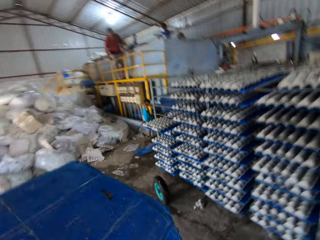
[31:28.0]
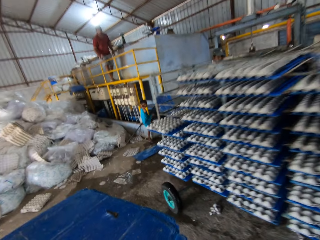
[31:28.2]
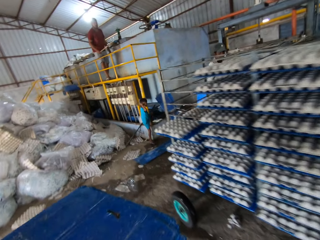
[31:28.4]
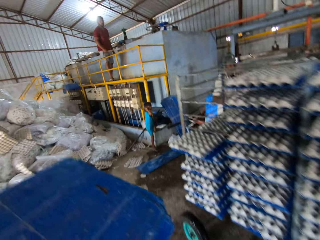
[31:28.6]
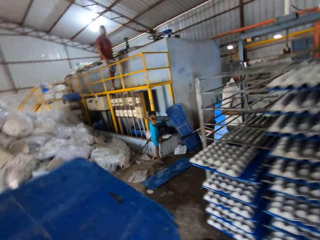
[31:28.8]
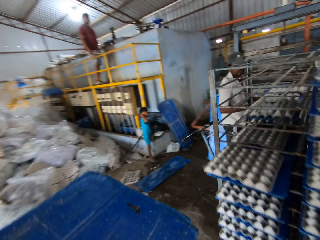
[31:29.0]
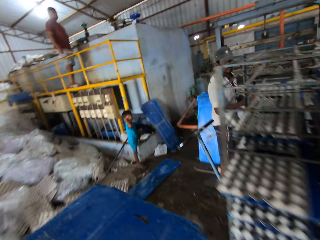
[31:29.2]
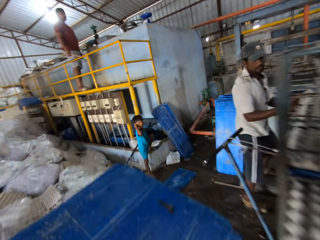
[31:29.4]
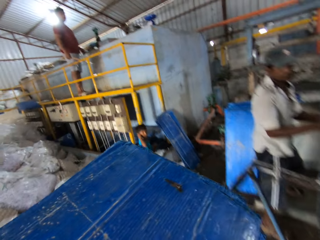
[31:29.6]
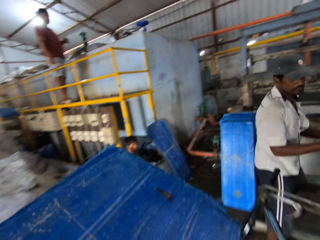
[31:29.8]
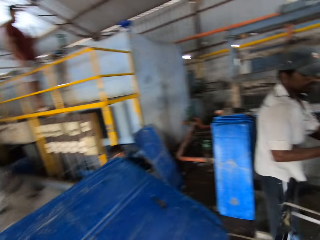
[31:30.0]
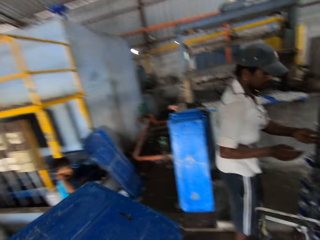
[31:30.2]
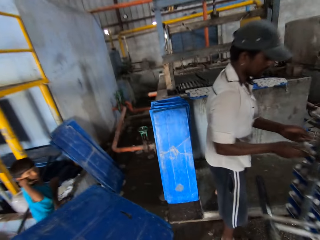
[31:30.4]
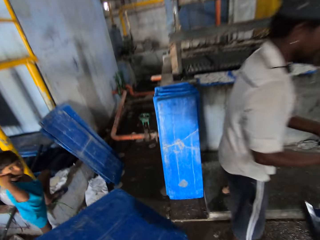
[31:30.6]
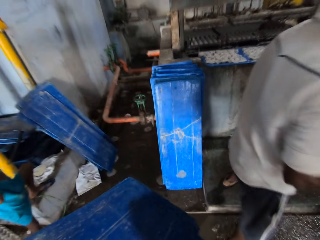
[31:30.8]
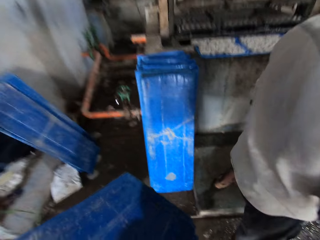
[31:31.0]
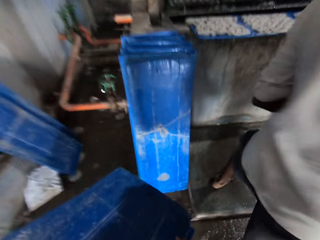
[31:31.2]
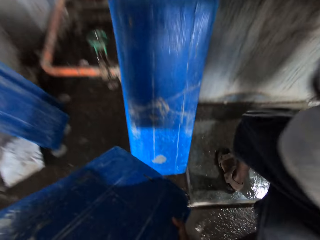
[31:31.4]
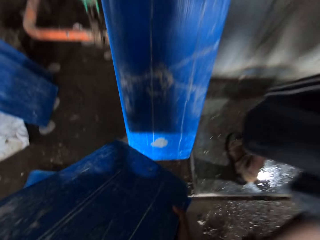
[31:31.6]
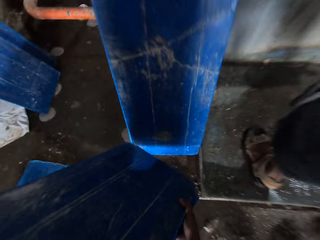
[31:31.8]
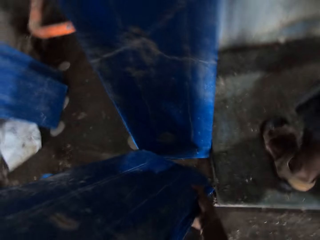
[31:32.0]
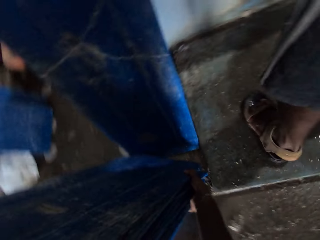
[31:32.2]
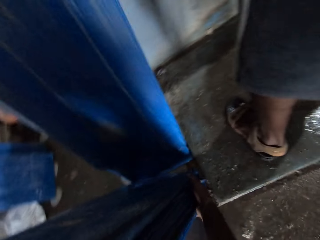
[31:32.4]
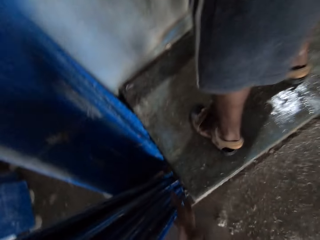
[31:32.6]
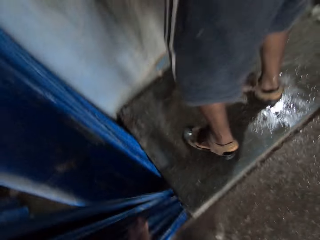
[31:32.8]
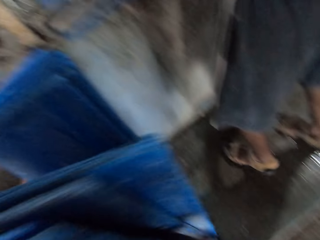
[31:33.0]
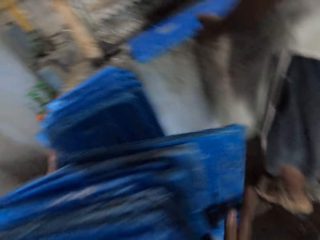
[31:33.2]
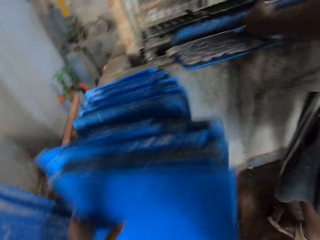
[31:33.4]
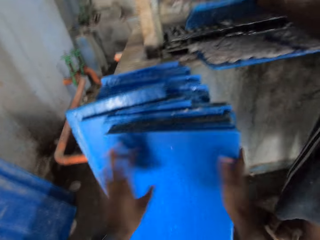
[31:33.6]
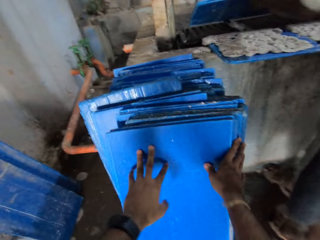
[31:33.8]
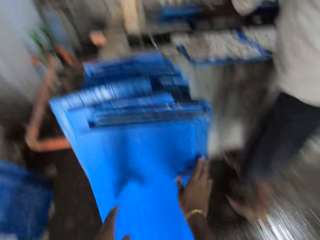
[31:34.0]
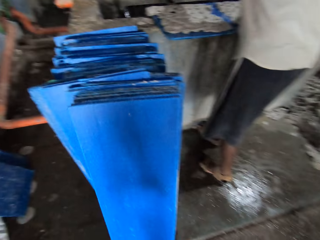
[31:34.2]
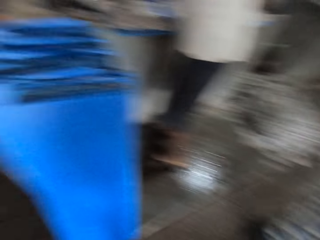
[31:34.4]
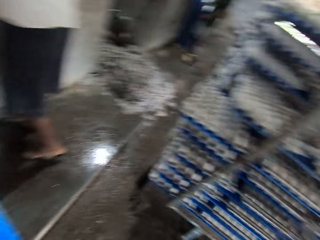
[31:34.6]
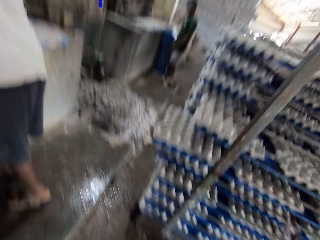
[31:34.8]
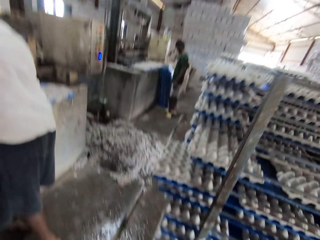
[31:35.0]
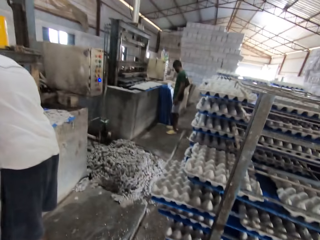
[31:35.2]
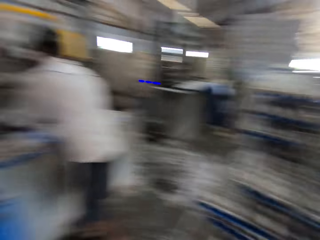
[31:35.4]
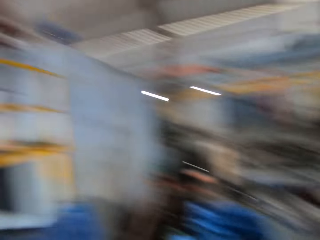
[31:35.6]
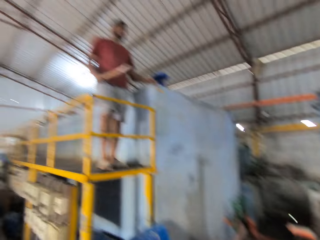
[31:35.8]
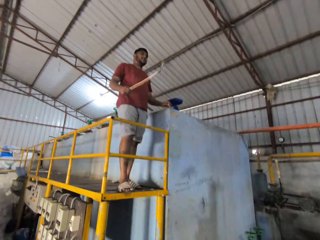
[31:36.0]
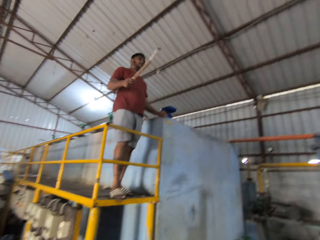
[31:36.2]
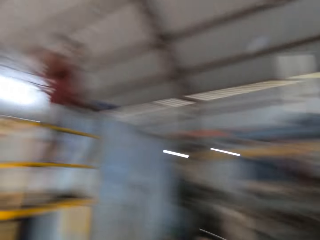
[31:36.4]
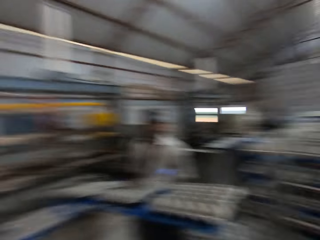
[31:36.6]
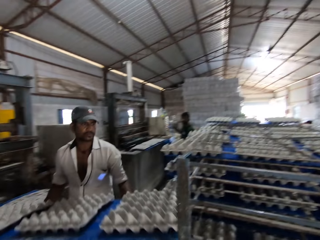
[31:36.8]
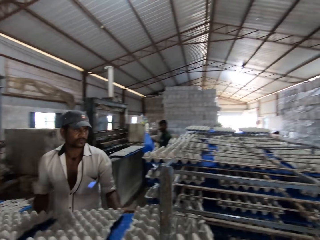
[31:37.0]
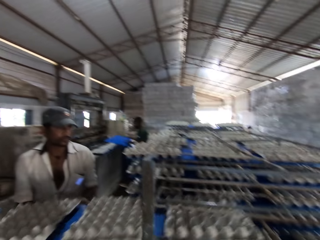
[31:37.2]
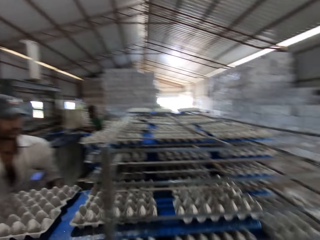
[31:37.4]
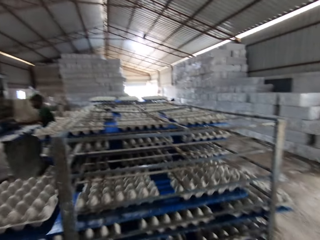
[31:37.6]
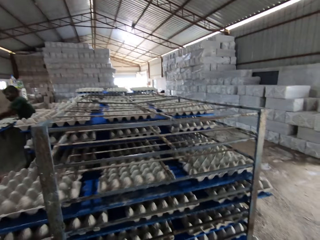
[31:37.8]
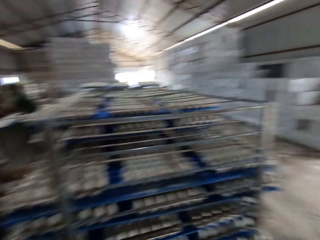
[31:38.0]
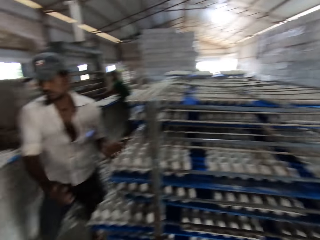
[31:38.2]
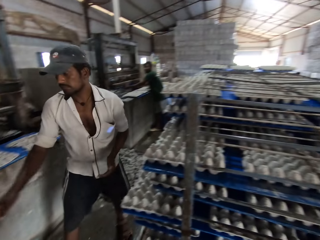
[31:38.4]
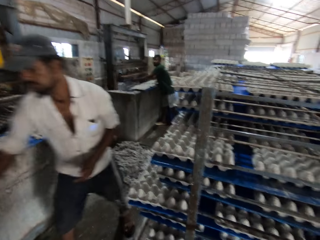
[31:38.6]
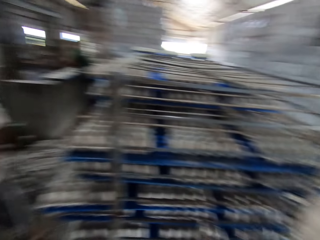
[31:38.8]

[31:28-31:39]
The camera wearer places the plastic boards on the floor with his hands. A man picks a plastic board from the ground with his right hand. The camera wearer interacts with another man and a third man. The first man places the plastic board with egg crates on the rack with his hands. The camera wearer talks to a man.

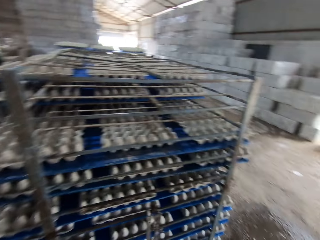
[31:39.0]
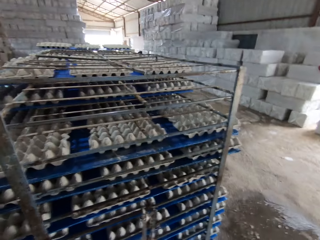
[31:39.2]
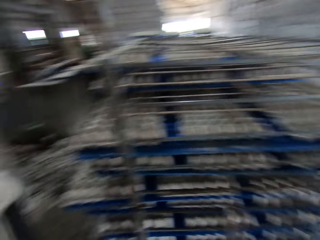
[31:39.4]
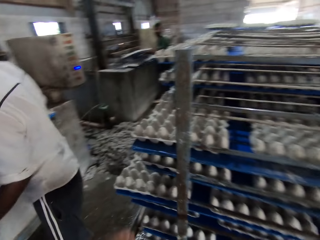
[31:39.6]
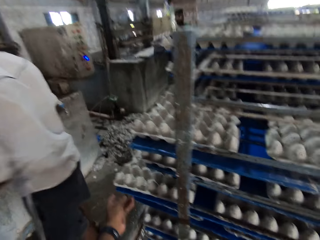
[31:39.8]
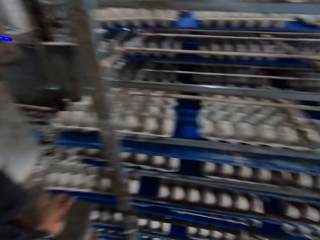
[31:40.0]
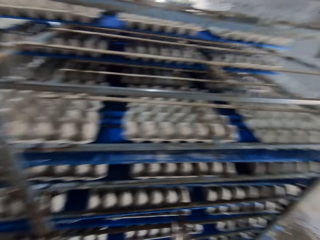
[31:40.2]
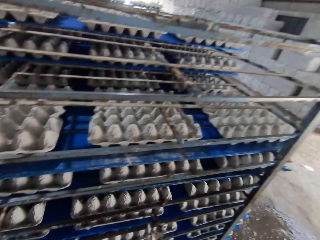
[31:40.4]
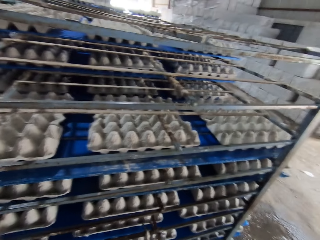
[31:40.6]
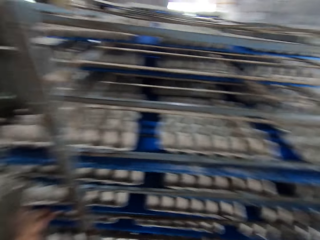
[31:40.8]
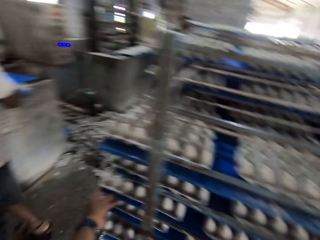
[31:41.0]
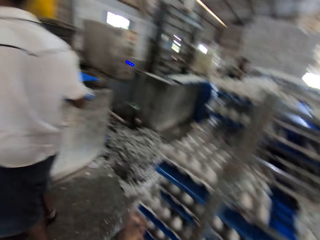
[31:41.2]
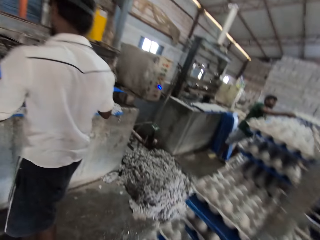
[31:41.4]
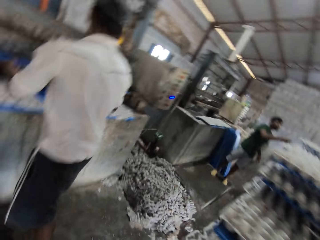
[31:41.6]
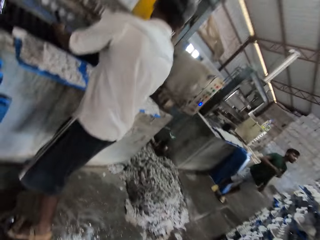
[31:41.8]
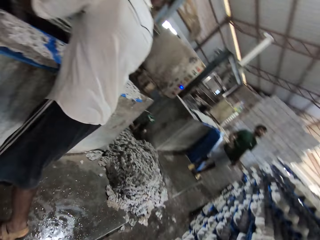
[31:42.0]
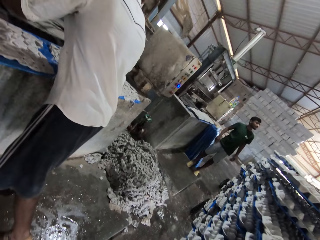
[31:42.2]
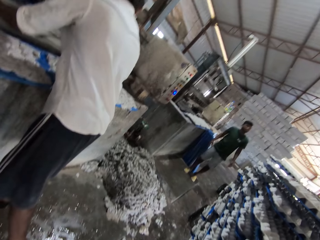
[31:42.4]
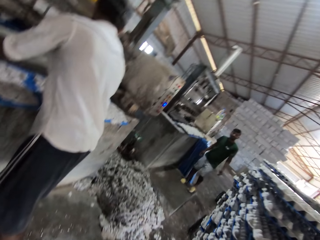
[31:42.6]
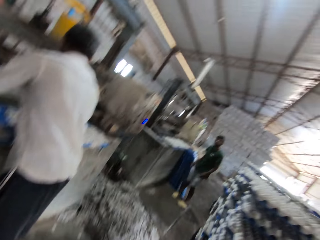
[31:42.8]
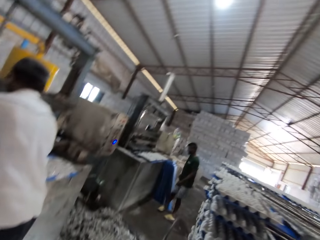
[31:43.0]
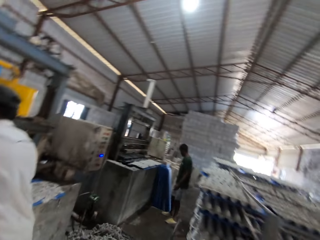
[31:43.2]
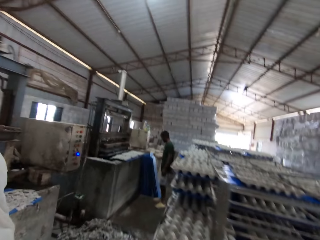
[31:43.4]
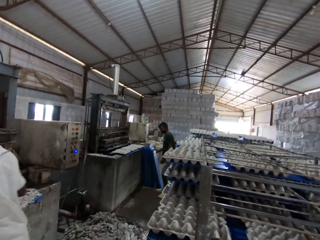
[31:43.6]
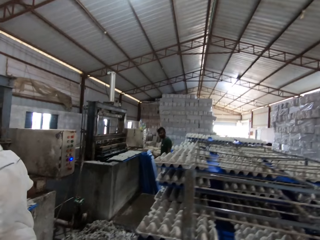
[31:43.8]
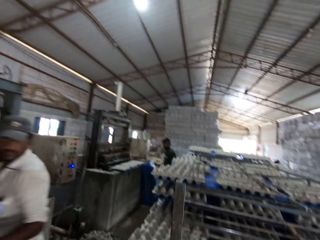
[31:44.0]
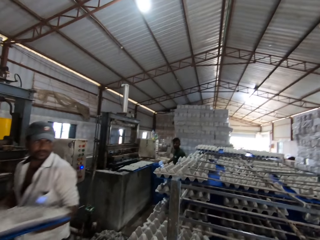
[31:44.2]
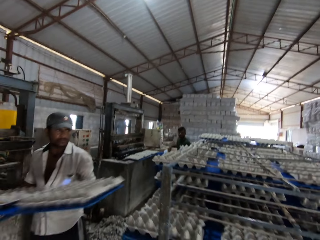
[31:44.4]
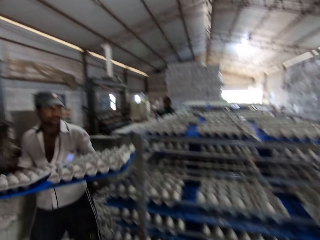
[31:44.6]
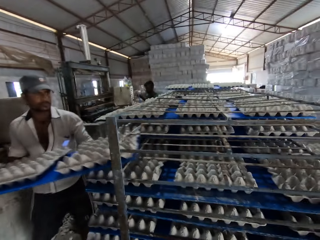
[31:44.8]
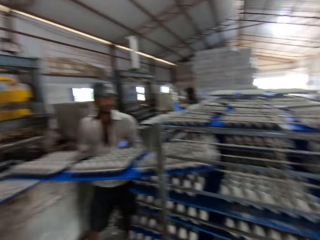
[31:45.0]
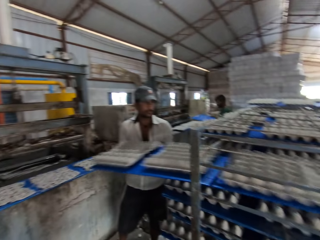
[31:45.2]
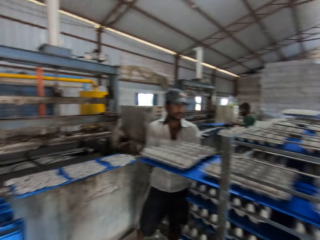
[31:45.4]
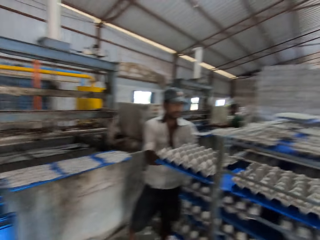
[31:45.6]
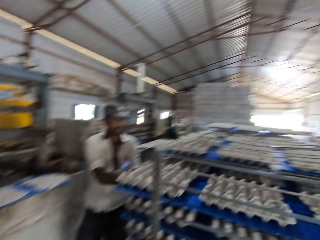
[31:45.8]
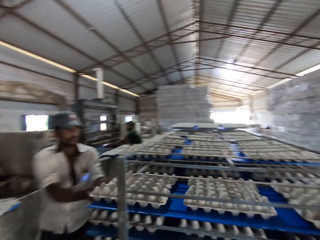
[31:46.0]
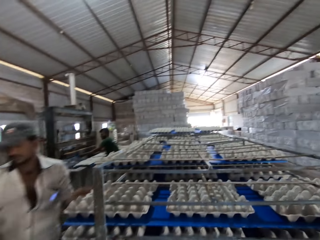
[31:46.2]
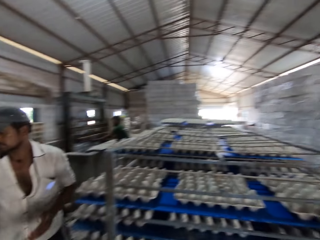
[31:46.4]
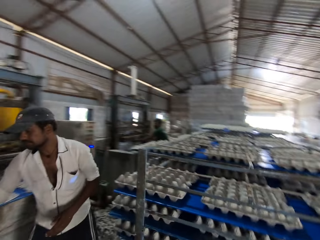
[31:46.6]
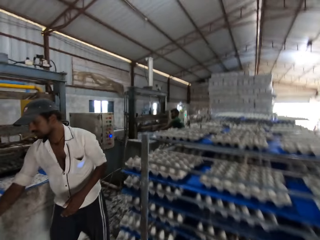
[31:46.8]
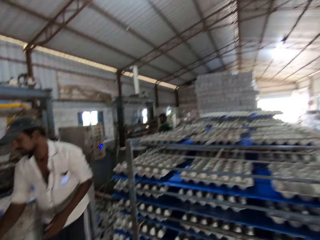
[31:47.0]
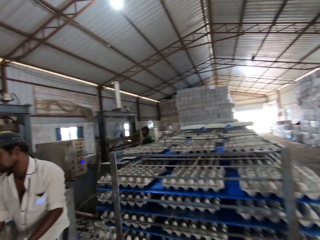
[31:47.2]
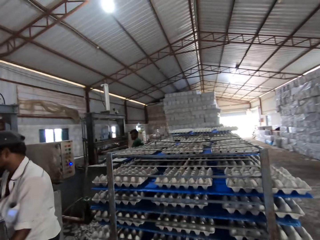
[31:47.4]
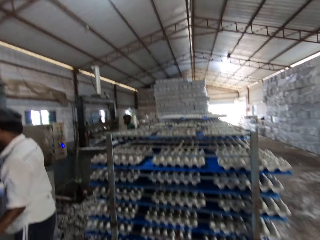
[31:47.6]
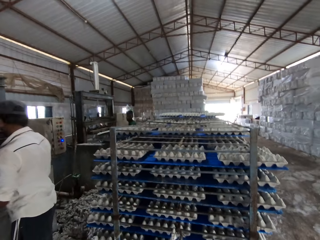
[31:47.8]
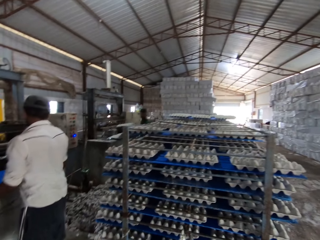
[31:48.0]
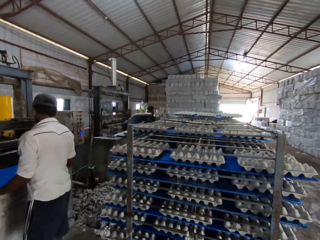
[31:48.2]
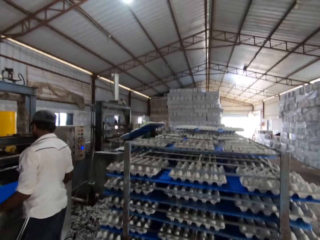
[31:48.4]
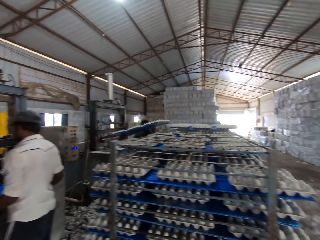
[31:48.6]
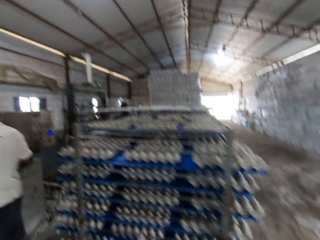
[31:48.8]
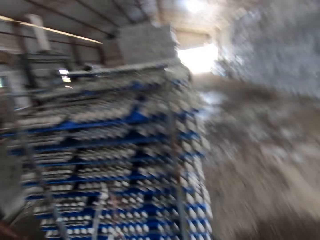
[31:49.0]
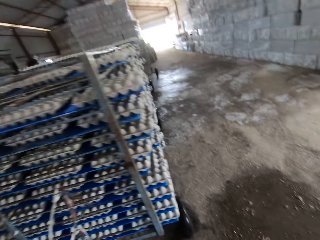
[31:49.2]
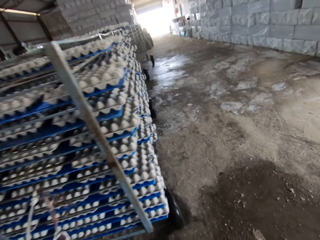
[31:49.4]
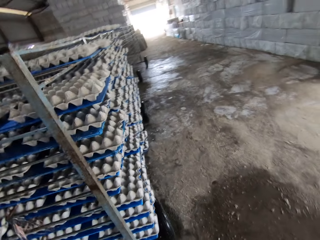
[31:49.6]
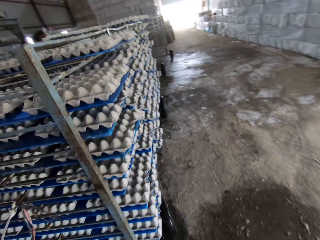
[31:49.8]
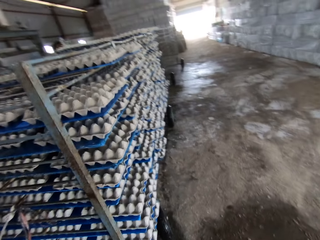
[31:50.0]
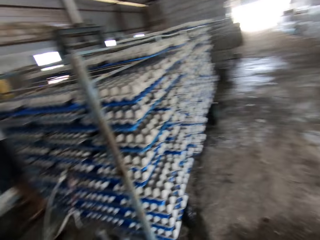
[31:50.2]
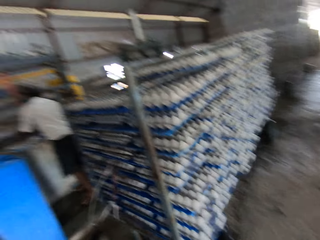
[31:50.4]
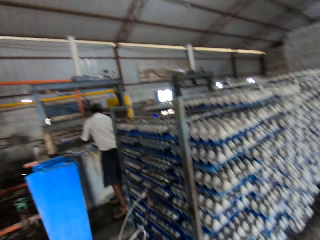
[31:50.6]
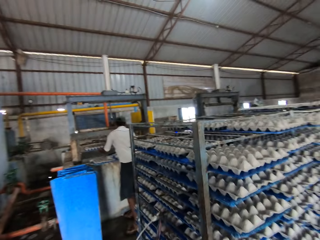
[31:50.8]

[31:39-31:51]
The camera wearer adjusts a plastic board with egg crates with his left hand. A man places a plastic board in the molding machine with his hands, and places the plastic board with egg crates on the rack with his hands. The camera wearer looks around. Another man places a blue board on the rack with both hands.
